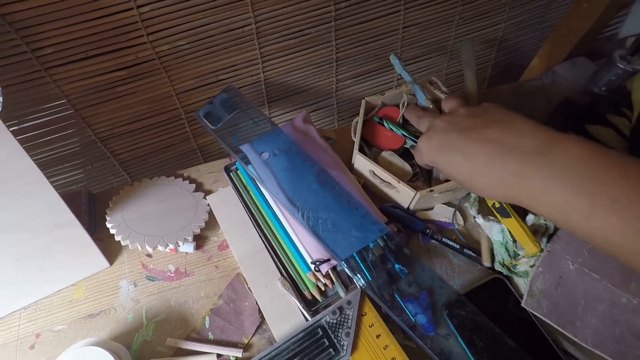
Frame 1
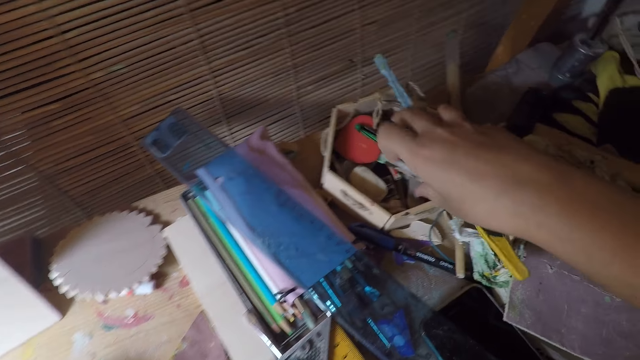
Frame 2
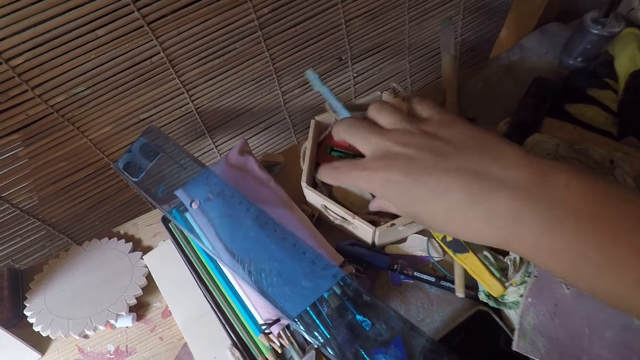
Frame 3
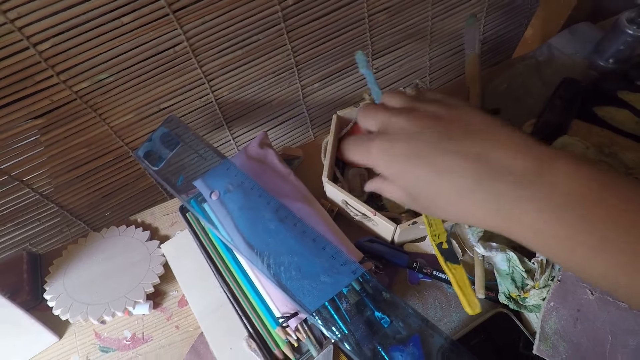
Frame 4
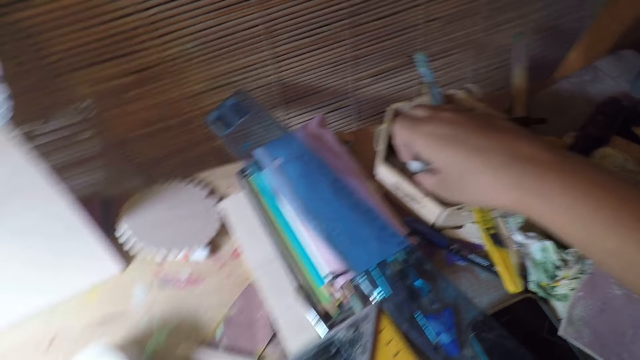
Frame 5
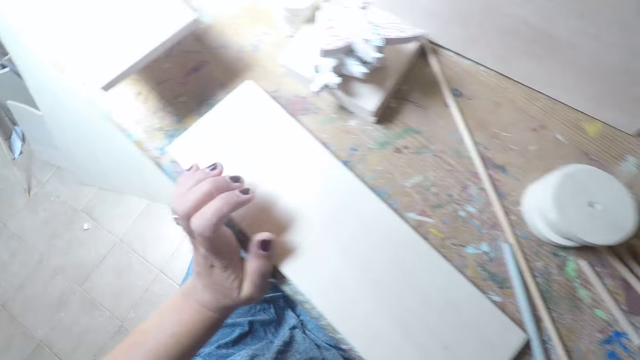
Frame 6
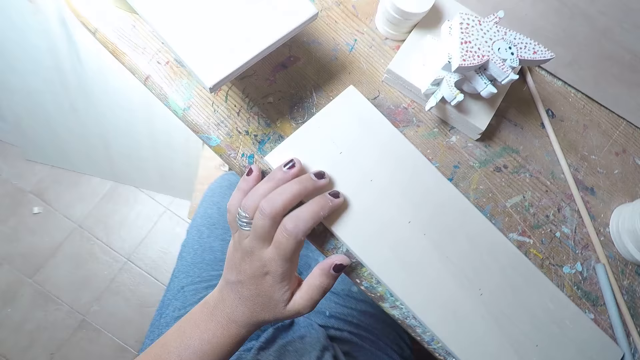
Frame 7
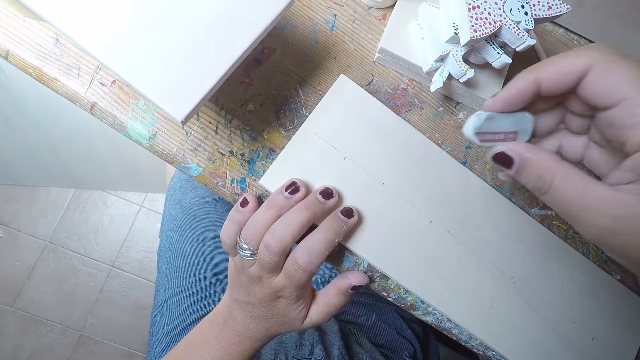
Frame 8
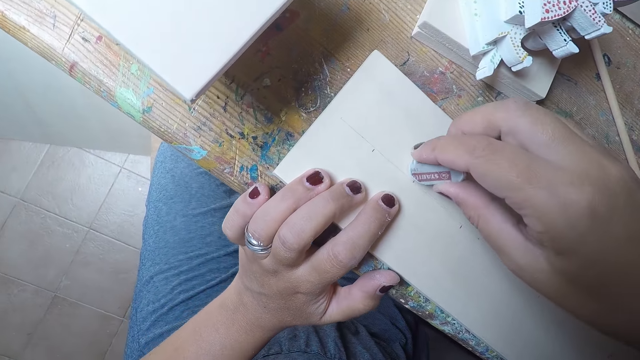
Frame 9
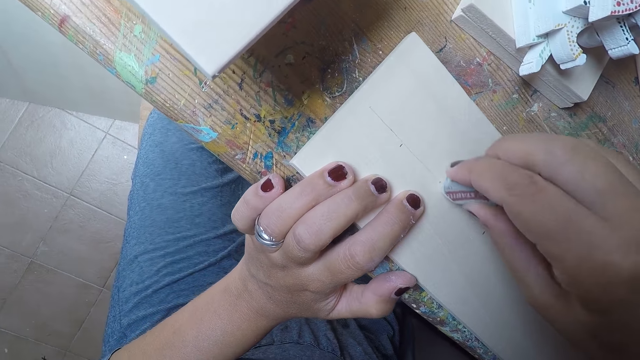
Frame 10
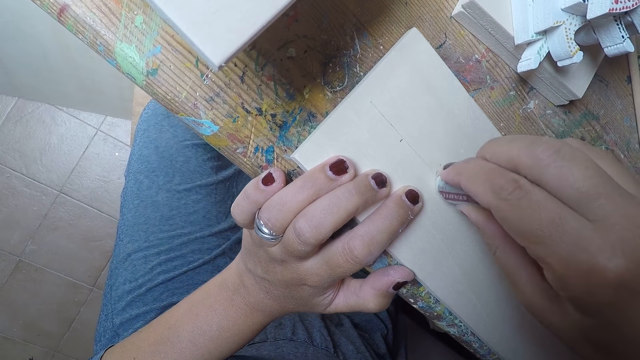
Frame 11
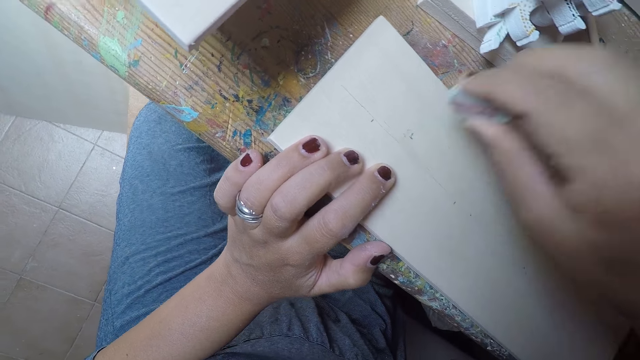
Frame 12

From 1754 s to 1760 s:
The camera wearer takes an eraser from a carton on the workshop table with her right hand. She turns around the room. She cleans the marks on the piece of wood with the eraser in her right hand.

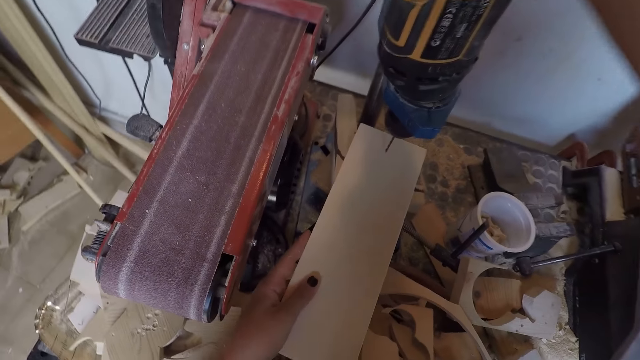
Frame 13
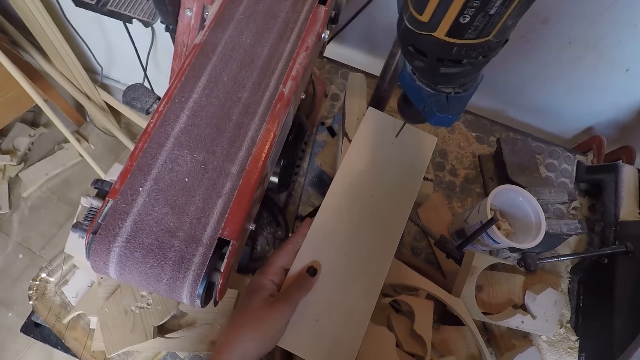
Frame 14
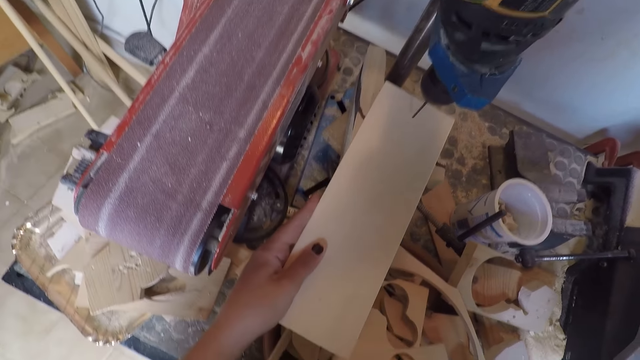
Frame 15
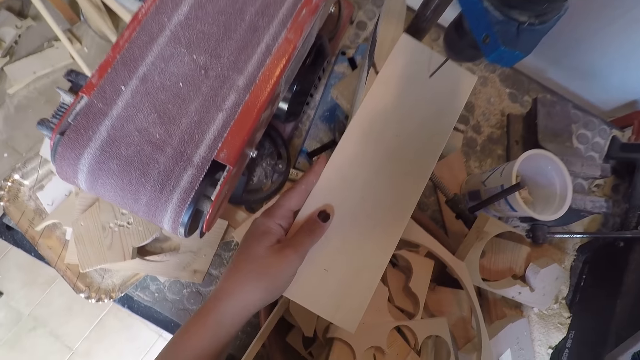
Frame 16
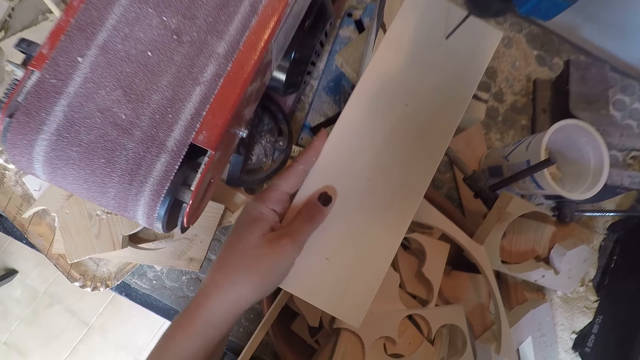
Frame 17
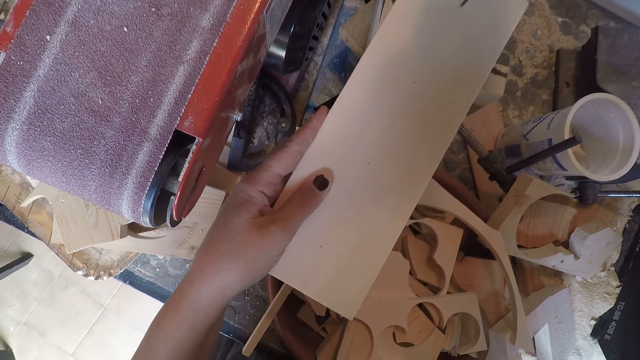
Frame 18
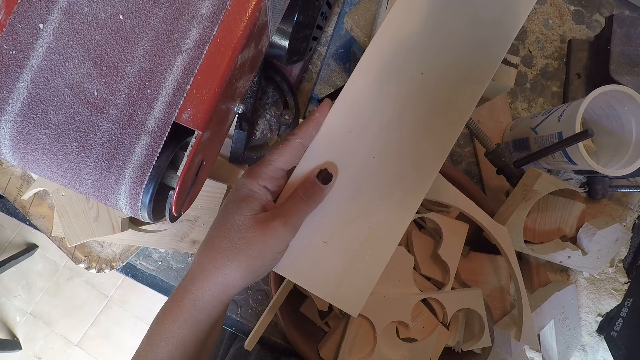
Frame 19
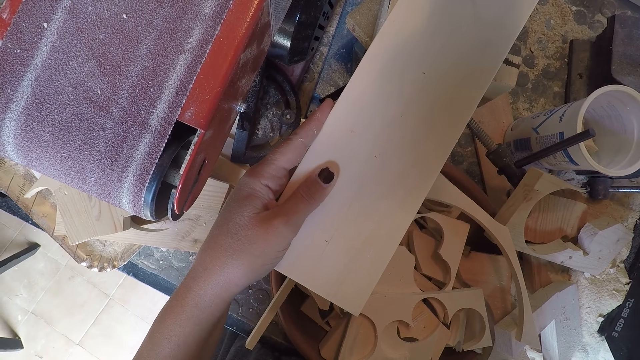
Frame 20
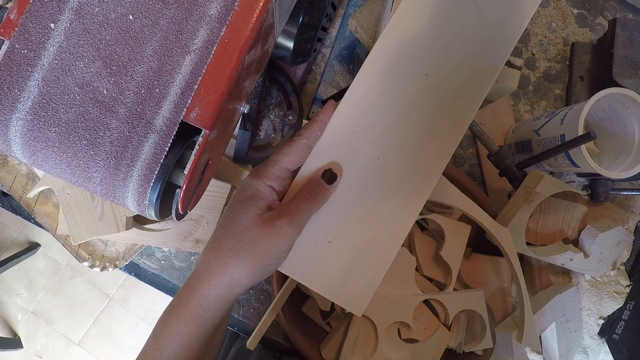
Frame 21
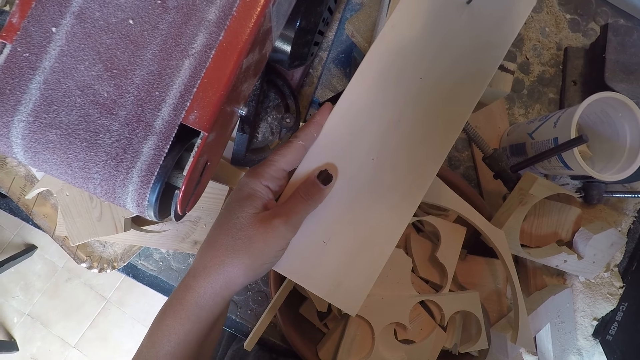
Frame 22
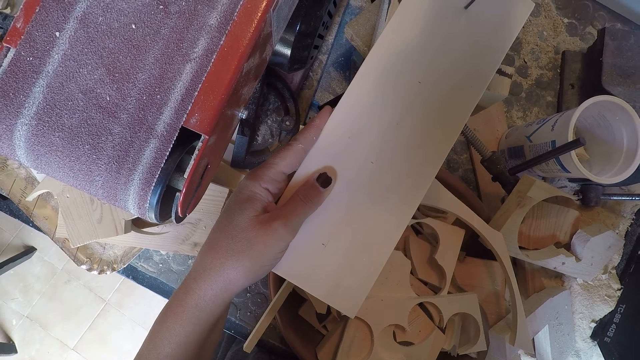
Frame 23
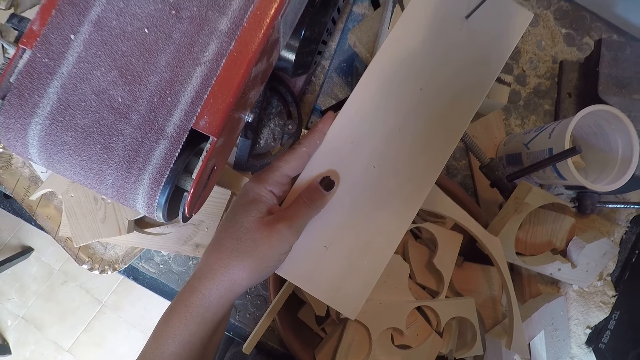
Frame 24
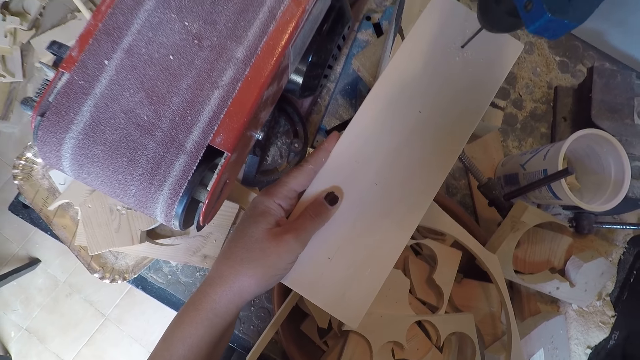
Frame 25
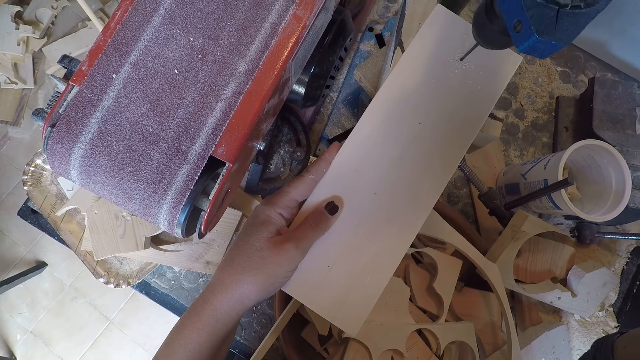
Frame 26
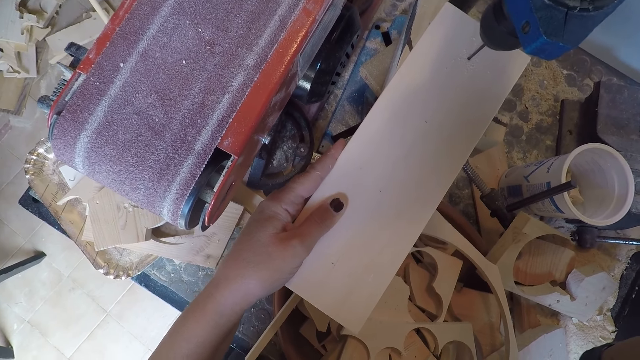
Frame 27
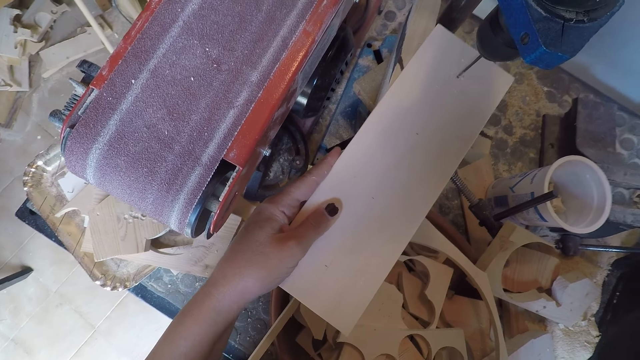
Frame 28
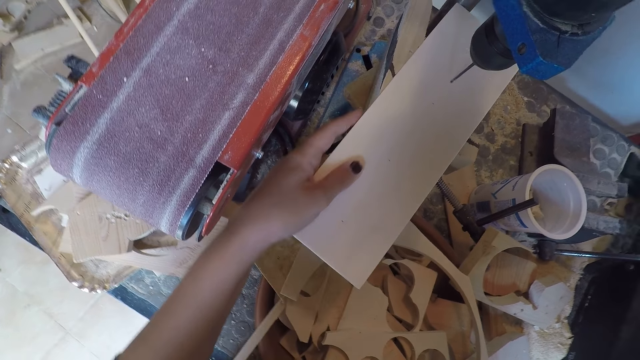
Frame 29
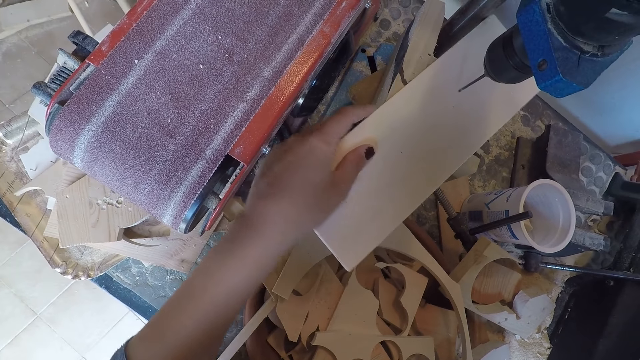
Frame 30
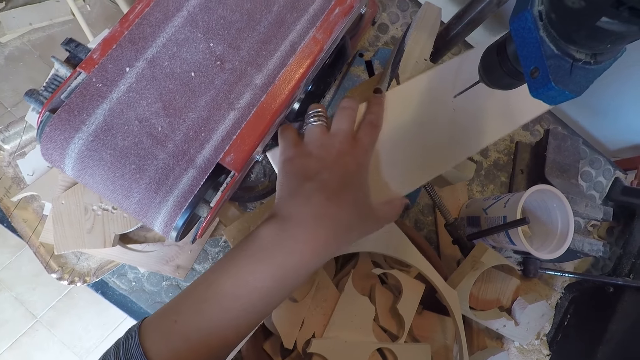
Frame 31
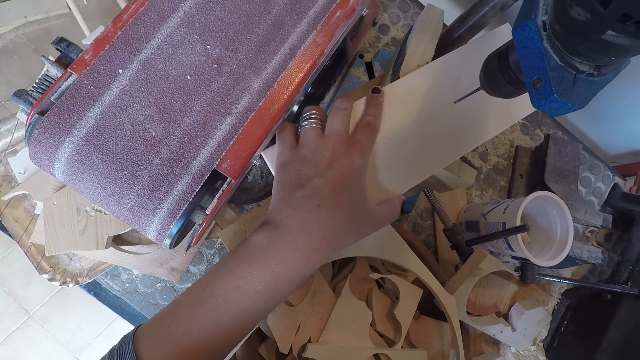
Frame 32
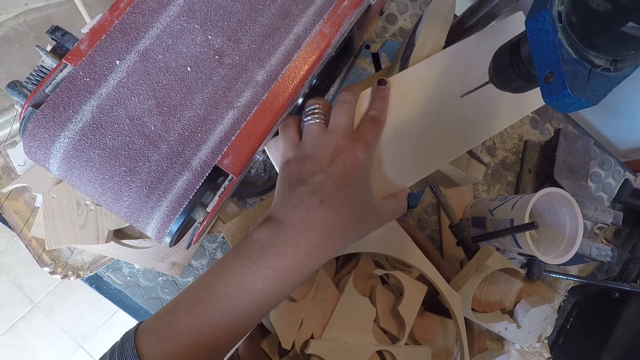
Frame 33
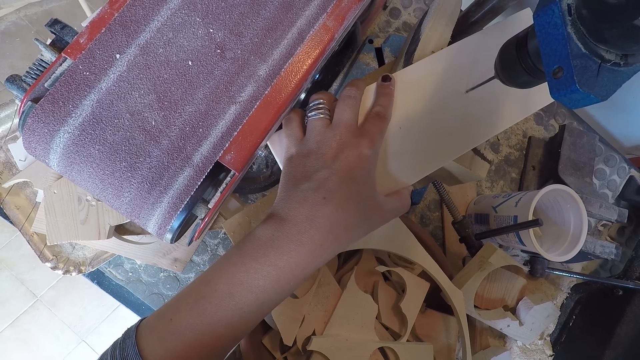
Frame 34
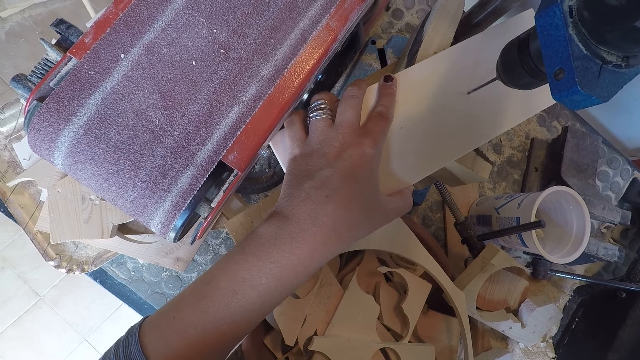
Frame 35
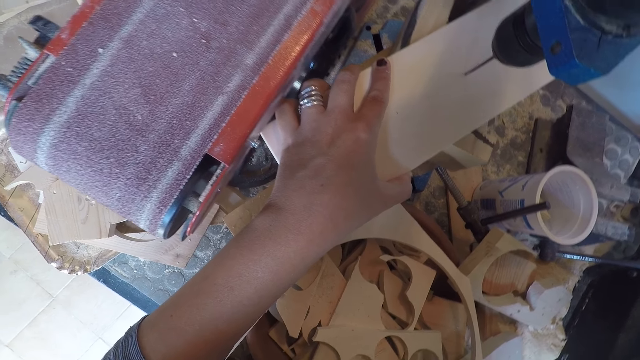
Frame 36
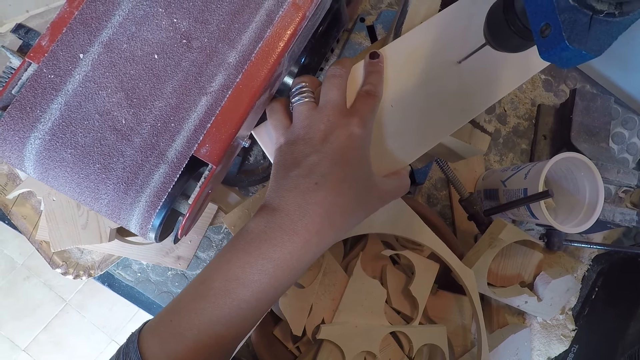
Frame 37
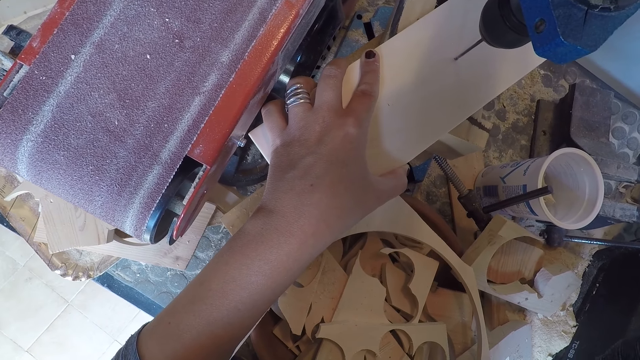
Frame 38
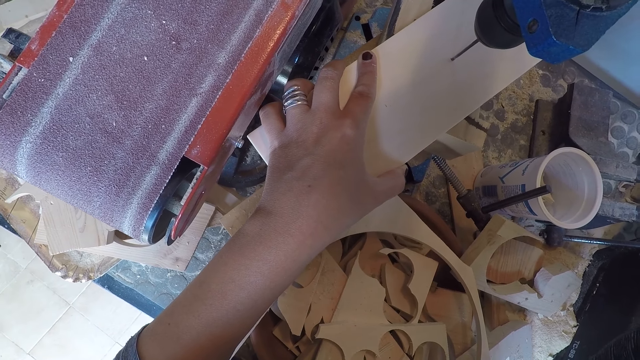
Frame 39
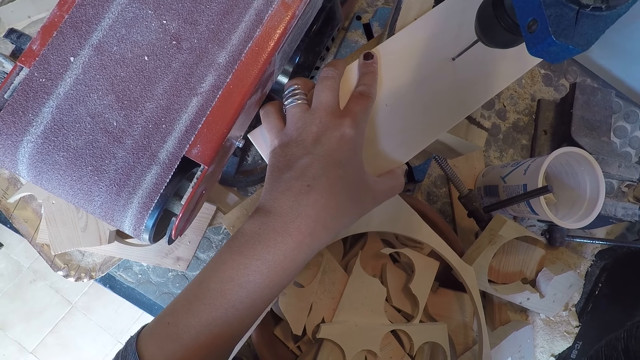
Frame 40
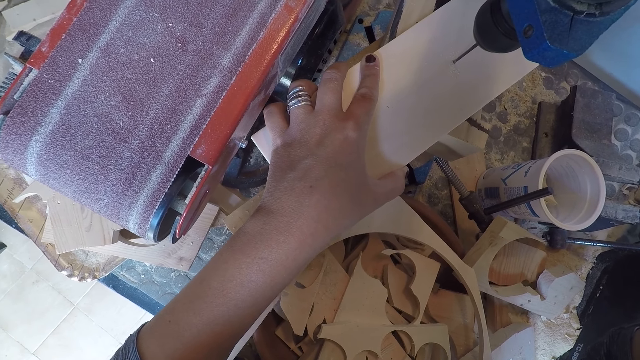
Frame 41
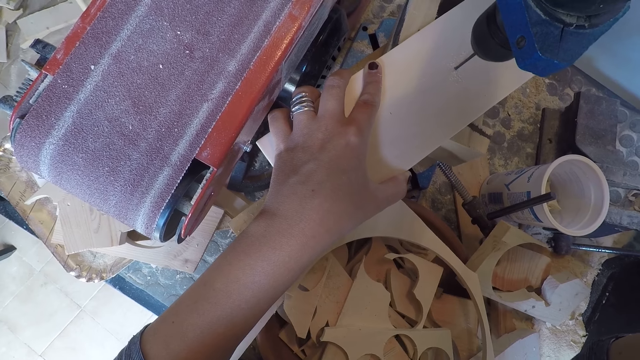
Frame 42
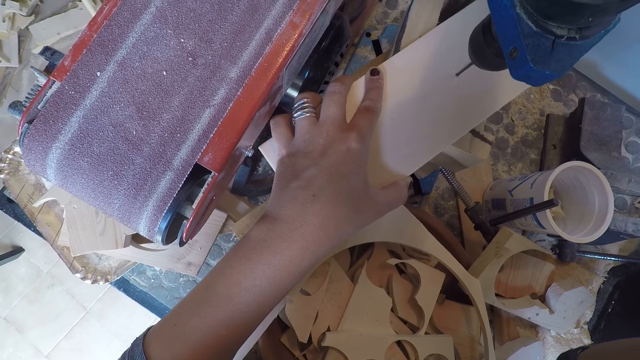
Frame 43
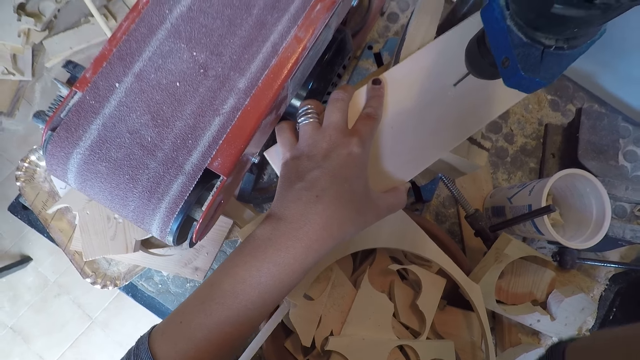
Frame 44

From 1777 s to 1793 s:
The camera wearer places her right hand on top of the drilling machine. She drills holes into the piece of wood with the drilling machine. She moves the wood on the drill press. She drills a hole on the wood. She drills a hole on the wood again.
